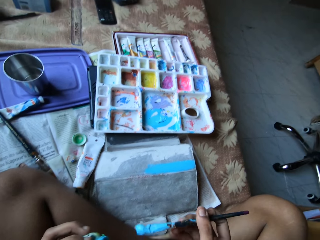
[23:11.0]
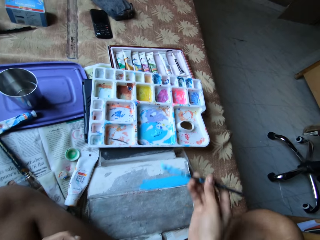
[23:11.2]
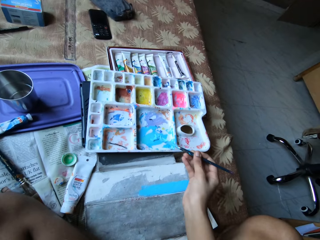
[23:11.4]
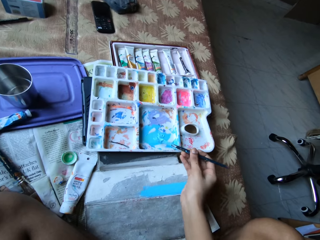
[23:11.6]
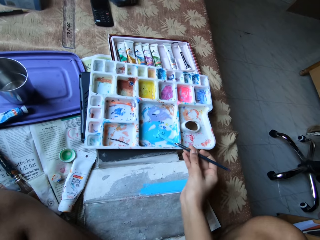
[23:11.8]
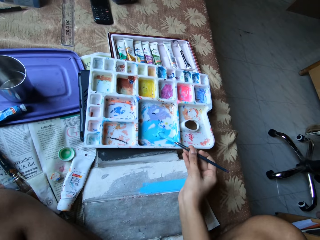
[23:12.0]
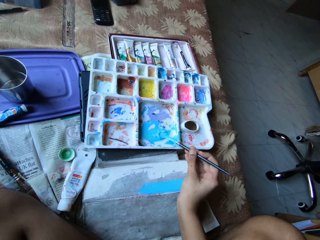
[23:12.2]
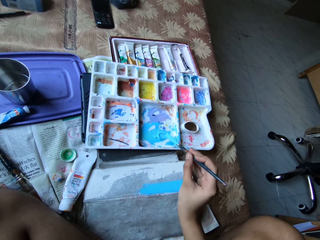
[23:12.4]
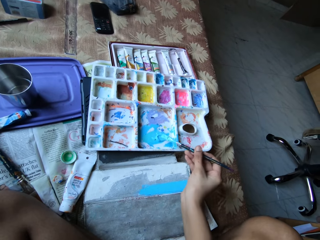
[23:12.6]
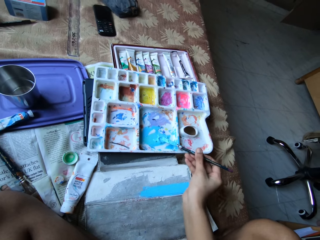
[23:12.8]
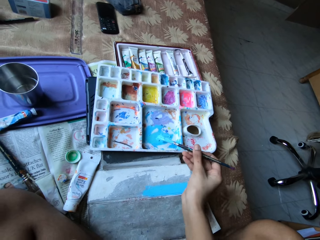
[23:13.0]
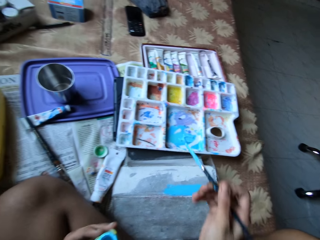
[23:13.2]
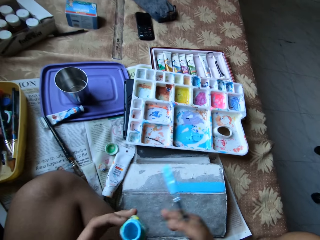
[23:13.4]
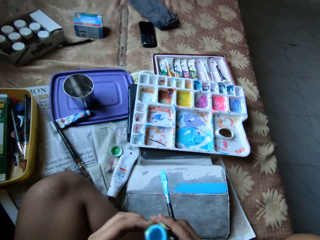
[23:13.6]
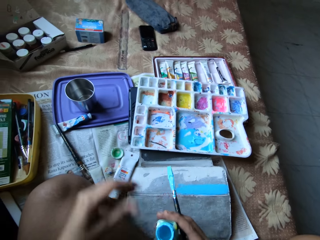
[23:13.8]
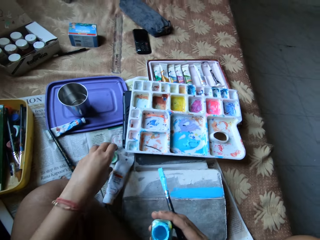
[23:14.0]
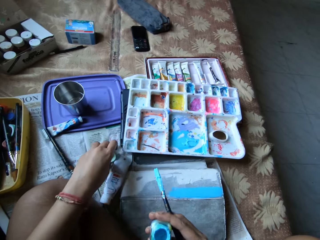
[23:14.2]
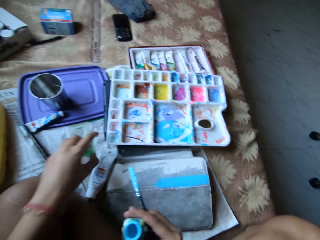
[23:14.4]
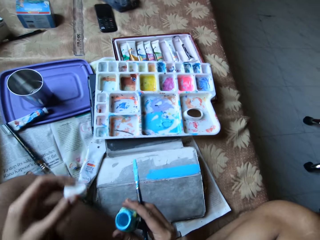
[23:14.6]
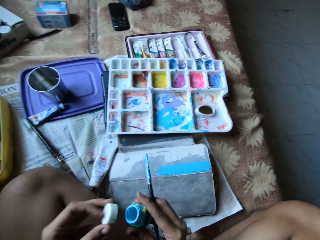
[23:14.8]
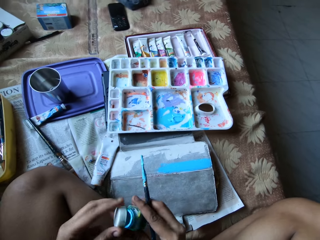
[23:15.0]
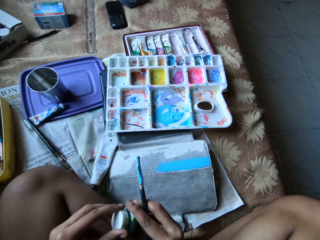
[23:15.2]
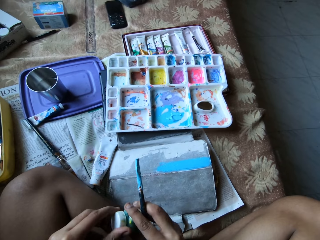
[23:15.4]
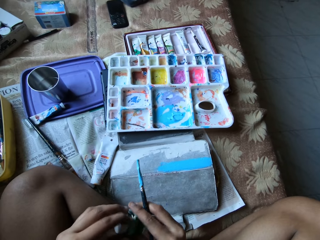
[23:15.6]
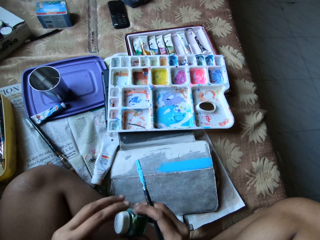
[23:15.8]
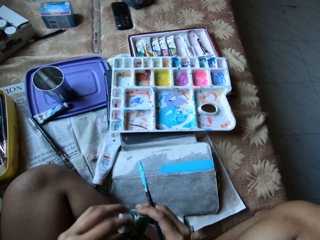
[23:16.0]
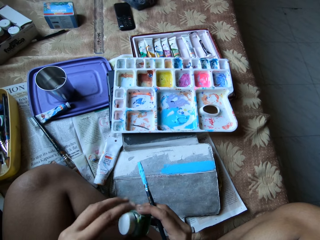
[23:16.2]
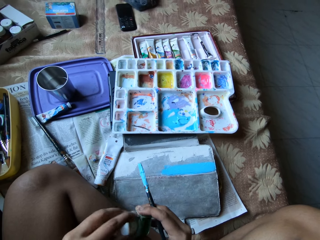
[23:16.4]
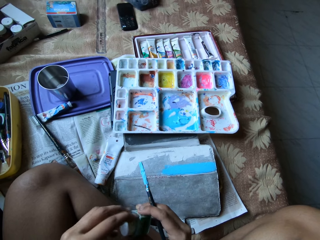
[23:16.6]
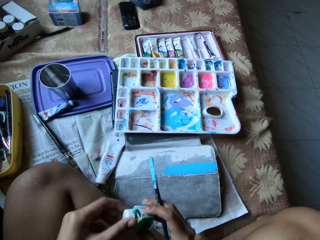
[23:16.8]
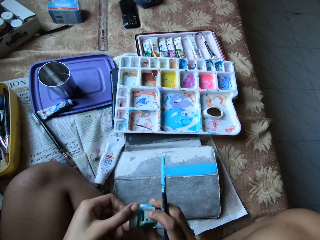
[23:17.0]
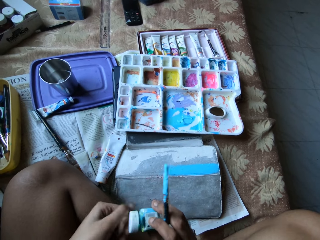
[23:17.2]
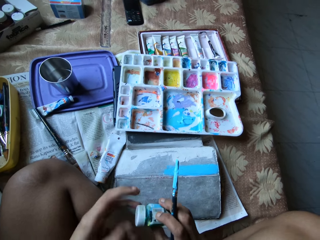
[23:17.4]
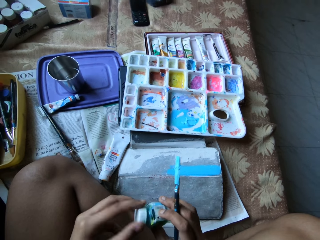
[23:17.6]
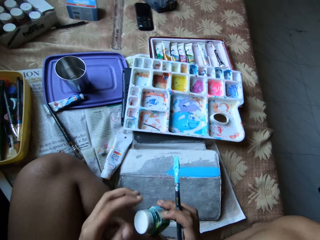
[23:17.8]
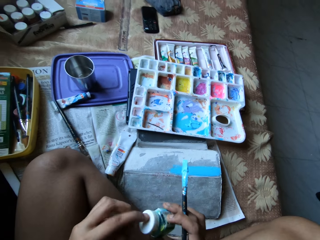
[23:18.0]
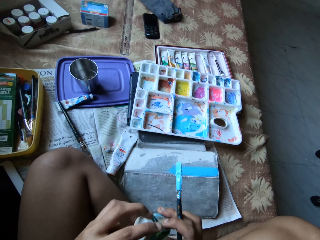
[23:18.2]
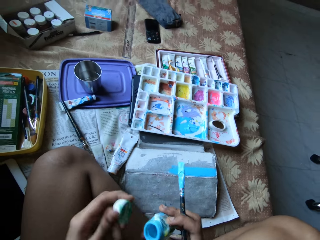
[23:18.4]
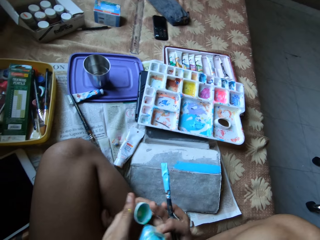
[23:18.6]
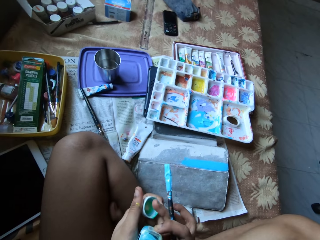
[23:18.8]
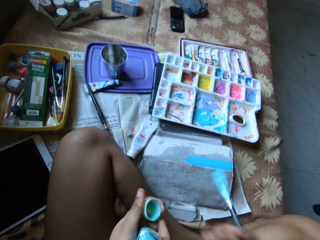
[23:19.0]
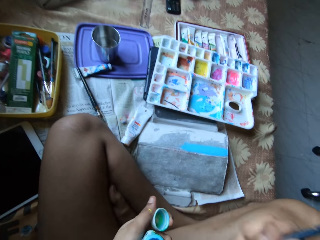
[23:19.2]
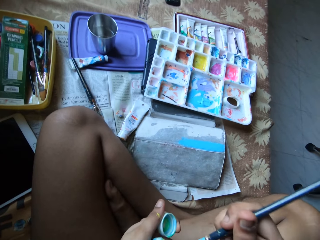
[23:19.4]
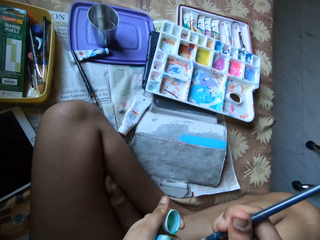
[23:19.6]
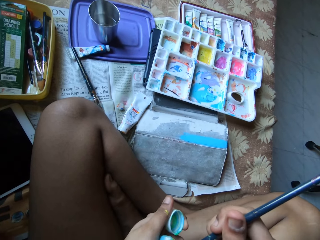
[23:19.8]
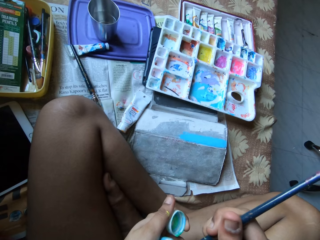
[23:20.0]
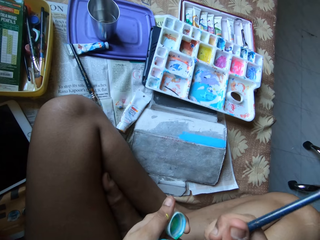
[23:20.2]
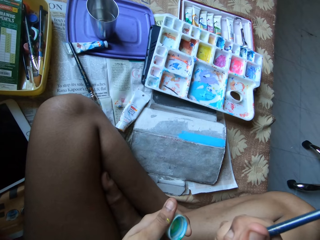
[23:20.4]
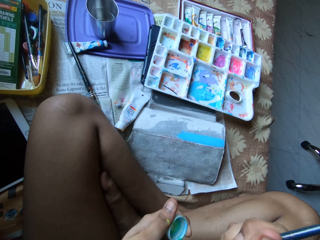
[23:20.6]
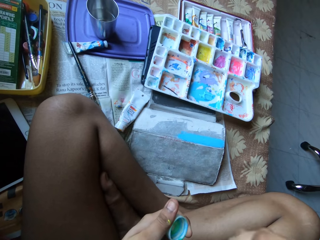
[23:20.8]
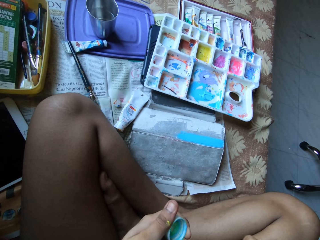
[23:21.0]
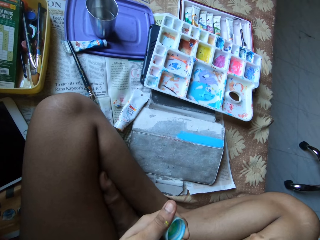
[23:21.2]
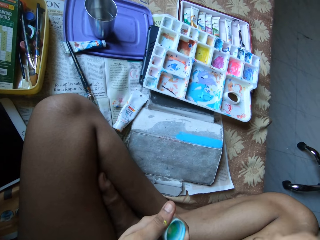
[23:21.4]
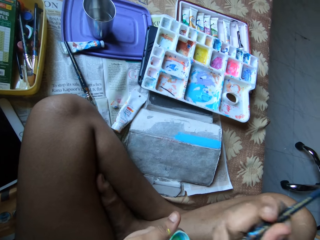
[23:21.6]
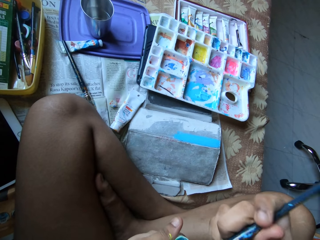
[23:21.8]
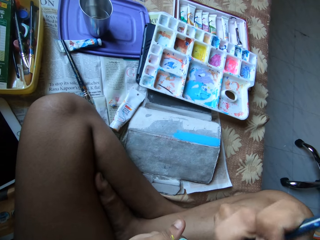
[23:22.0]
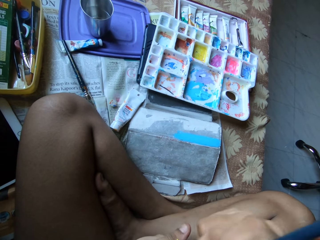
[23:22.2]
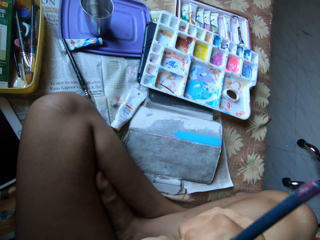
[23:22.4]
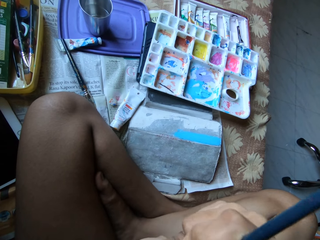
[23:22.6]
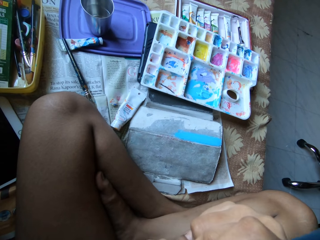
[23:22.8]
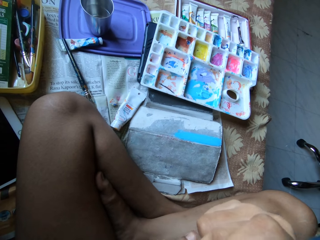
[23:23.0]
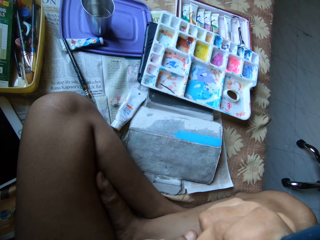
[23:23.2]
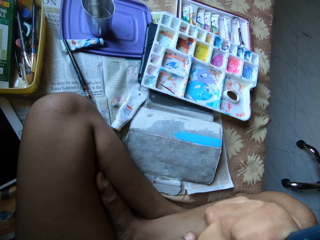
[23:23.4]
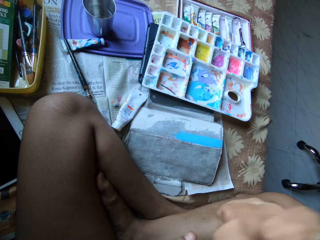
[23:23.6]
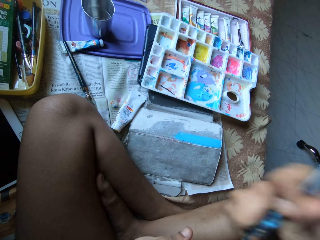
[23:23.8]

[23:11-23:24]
The camera wearer scoops paint from the paint bottle with the paint brush in her right hand. She pours the paint on the paint palette with the paint brush in her right hand. She transfers the paint bottle from her left hand to her right hand. She picks a bottle cap from the bed with her left hand. She covers the paint bottle with the bottle cap in her left hand. She opens the paint bottle with the bottle cap in her left hand. She transfers the paint bottle from her right hand to her left hand. She scoops paint from the paint bottle with the paint brush in her right hand.

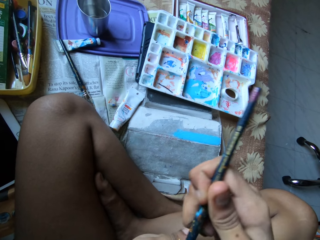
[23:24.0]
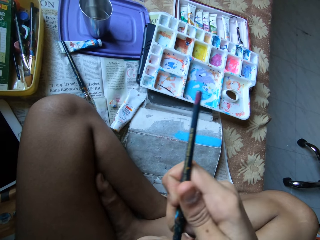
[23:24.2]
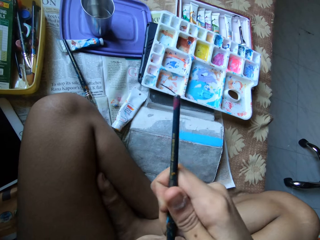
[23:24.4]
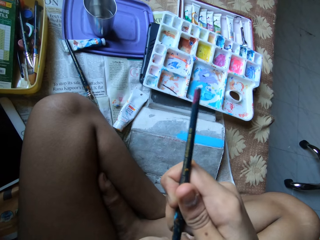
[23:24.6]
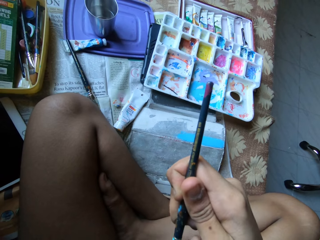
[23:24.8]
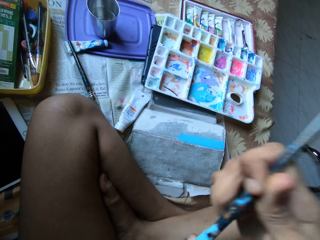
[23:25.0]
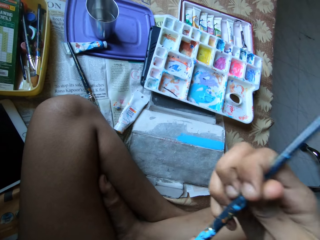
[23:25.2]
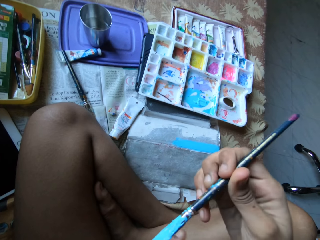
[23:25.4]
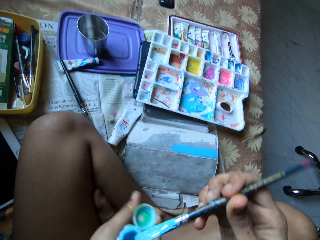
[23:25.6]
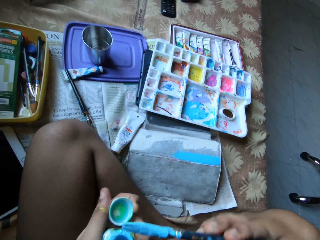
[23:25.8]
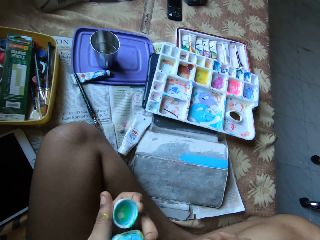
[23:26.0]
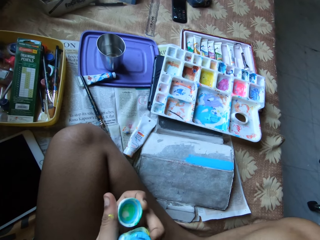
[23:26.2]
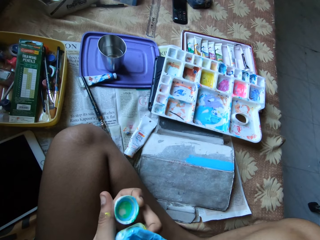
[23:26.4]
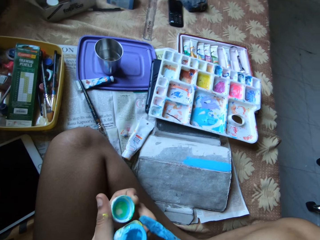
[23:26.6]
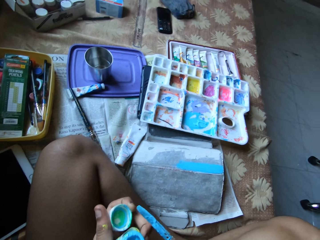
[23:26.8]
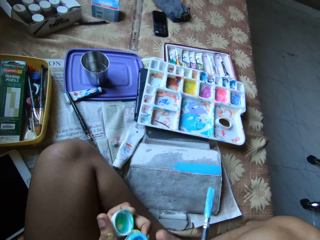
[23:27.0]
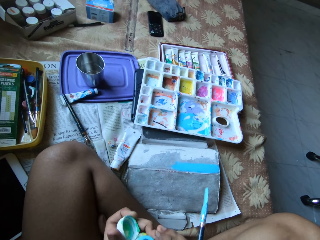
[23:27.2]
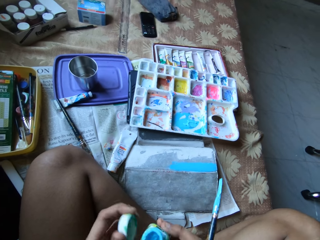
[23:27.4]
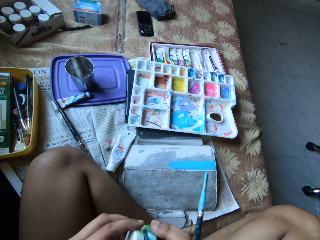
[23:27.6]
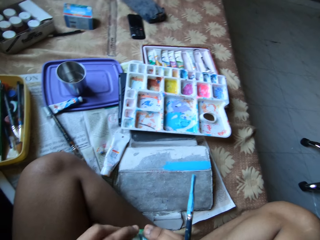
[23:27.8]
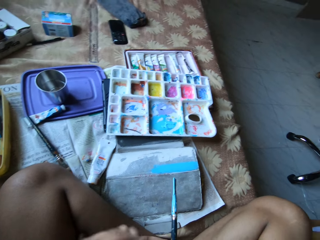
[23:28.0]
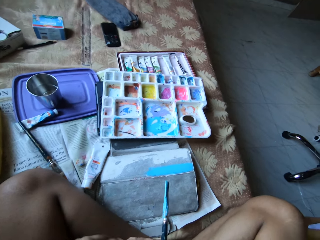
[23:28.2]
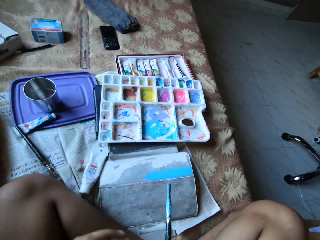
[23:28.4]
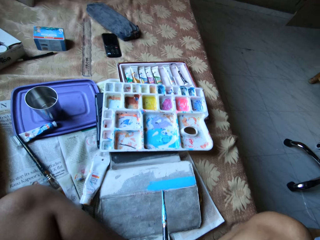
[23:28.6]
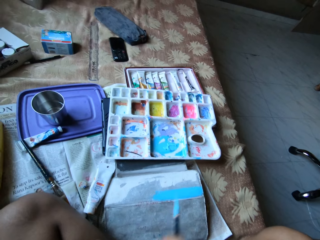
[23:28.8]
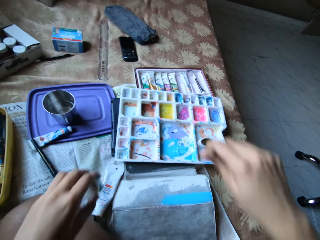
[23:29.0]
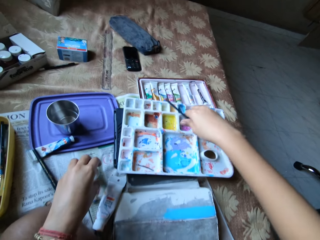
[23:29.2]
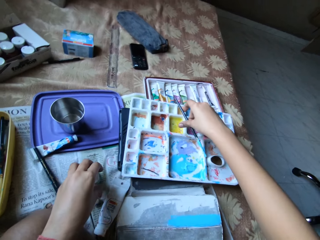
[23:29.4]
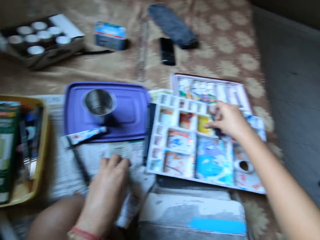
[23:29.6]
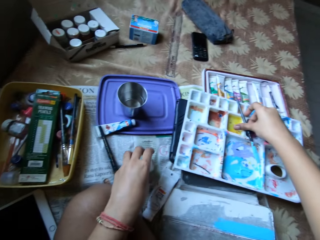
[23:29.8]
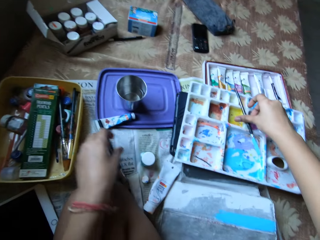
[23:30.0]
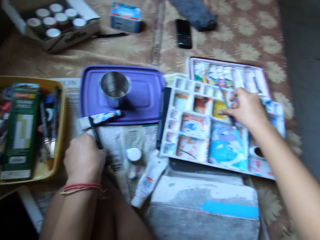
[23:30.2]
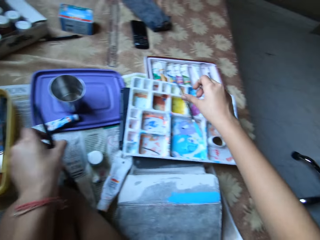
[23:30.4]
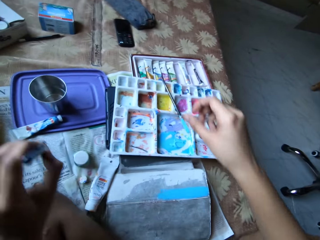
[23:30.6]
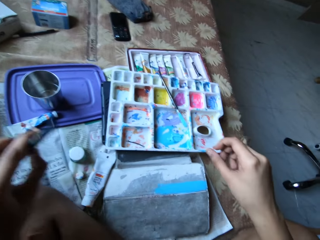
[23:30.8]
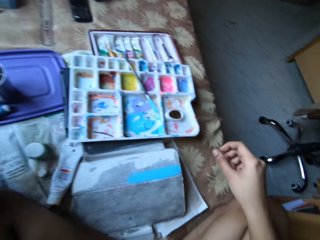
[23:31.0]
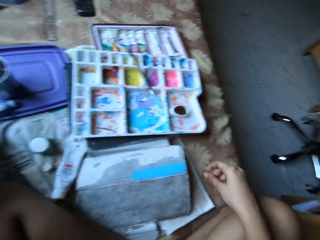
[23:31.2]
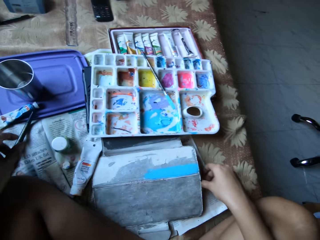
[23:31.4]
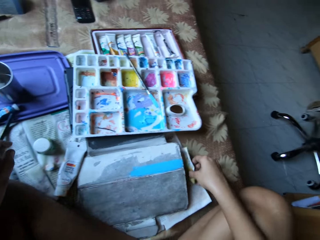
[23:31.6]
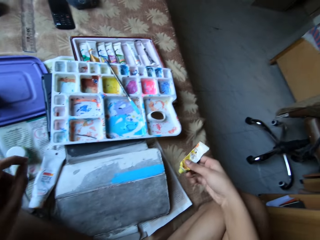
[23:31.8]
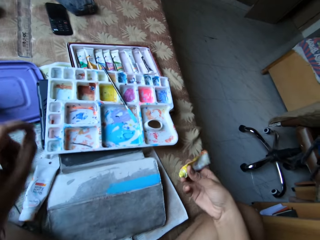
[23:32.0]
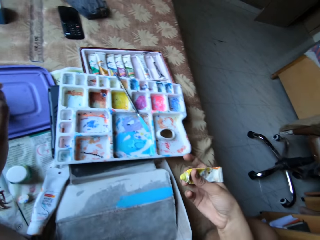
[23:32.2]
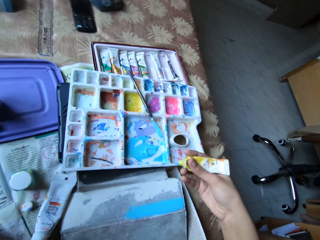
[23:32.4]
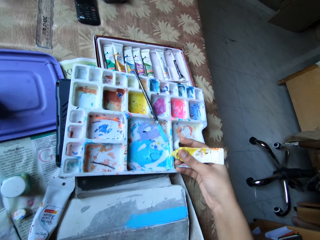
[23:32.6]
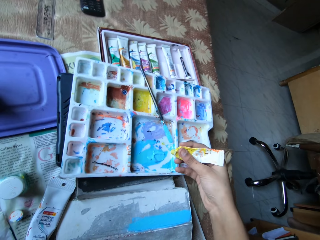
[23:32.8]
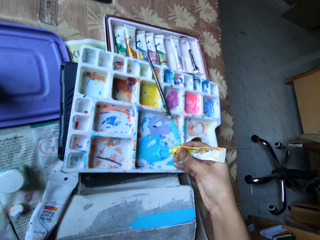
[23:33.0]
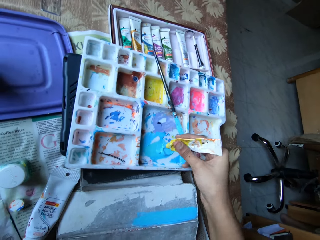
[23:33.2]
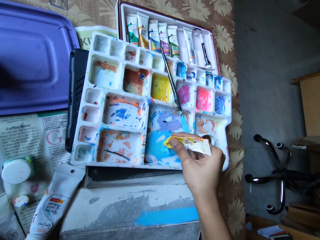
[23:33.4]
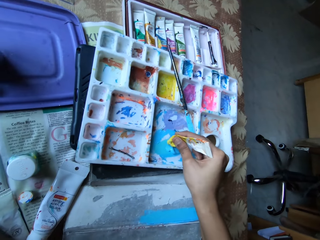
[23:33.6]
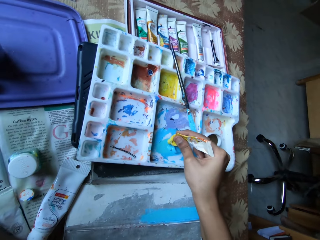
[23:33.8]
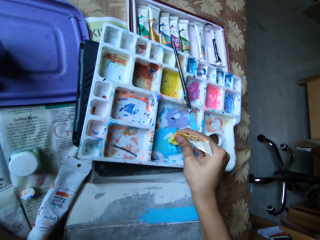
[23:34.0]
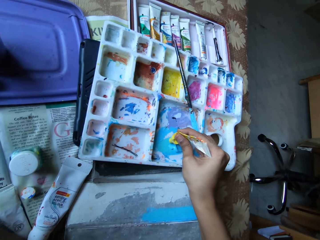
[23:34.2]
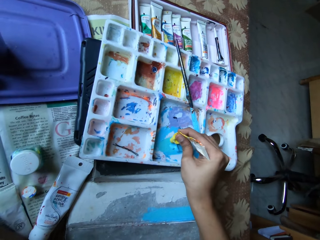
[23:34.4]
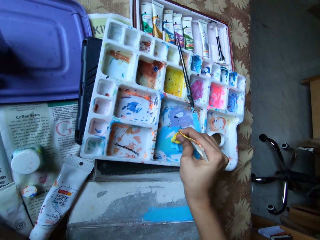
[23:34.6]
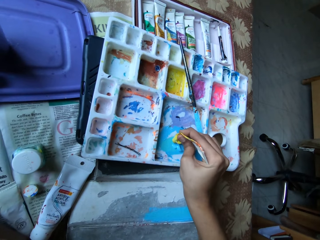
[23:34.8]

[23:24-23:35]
The camera wearer transfers the paint bottle from her left hand to her right hand. She closes the paint bottle with the bottle cap in her left hand. She drops the paint bottle on the bed with her left hand. She drops the paint brush on the paint palette with her right hand. She picks a paint brush from the bed with her left hand. She drops the paint brush on the bed with her left hand. She picks the paint tube or oil paint from the bed with her right hand. She puts the oil paint inside a paint. She squeezes out paint from the paint tube into the paint palette with her right hand.
